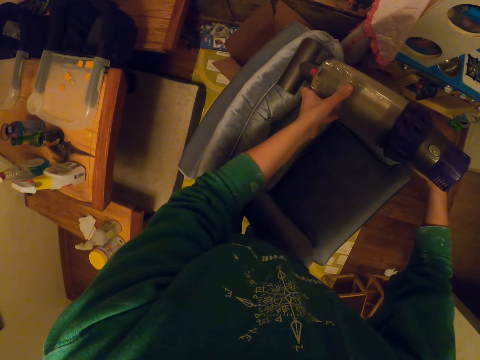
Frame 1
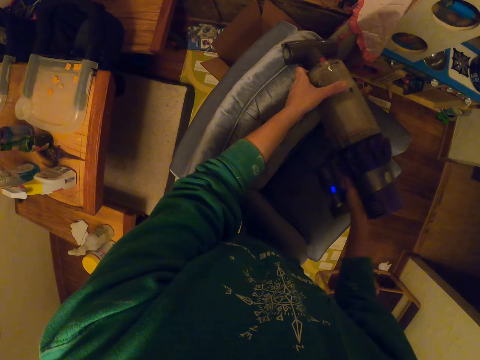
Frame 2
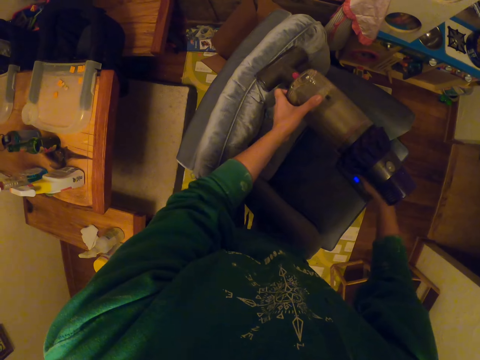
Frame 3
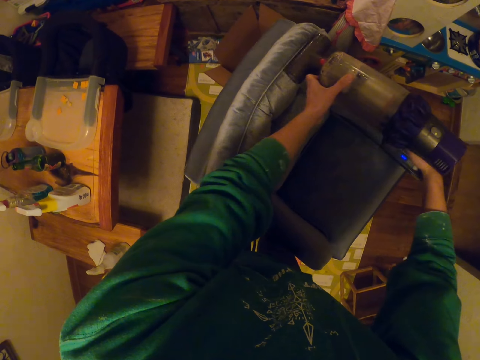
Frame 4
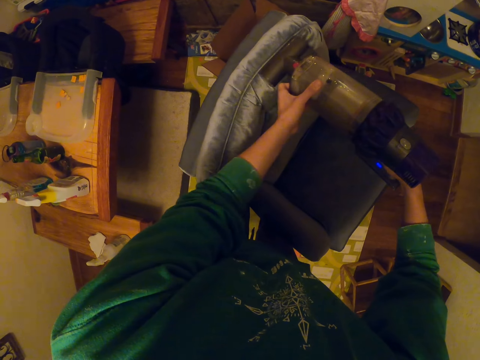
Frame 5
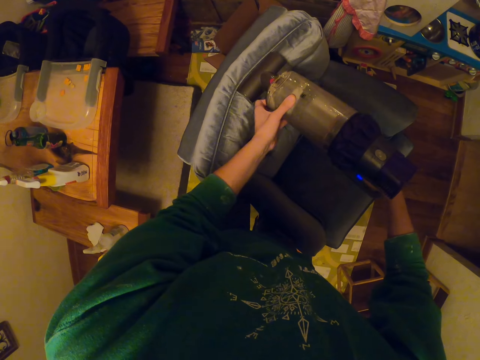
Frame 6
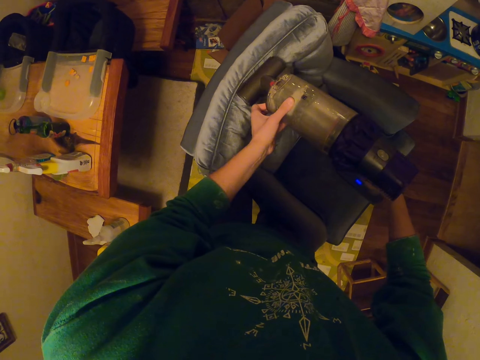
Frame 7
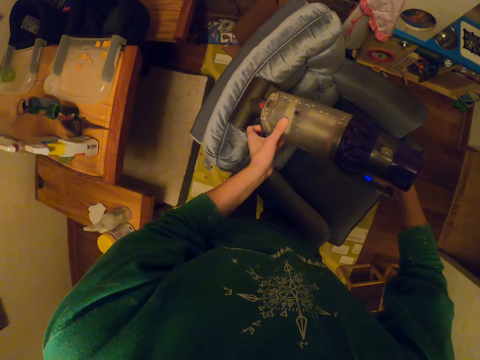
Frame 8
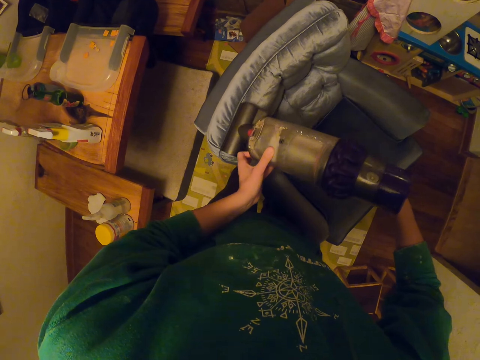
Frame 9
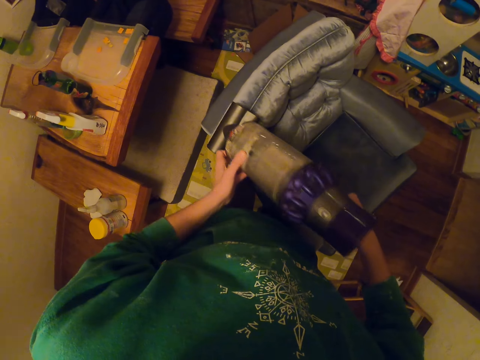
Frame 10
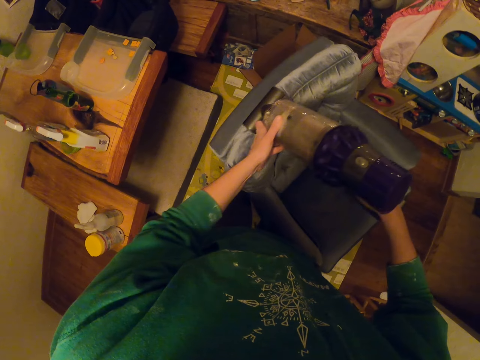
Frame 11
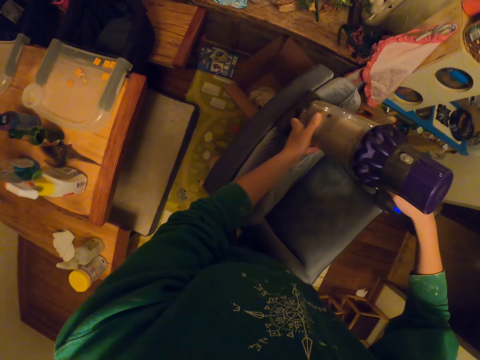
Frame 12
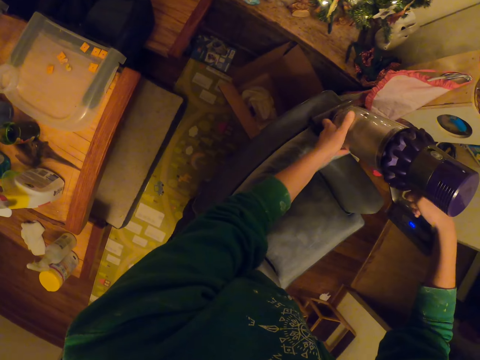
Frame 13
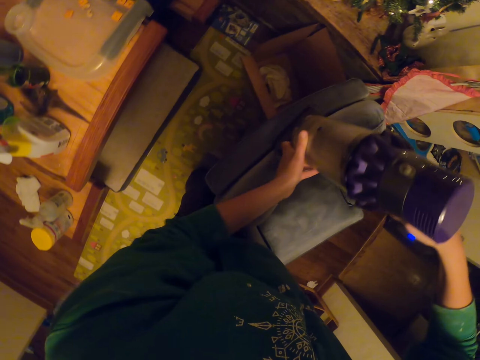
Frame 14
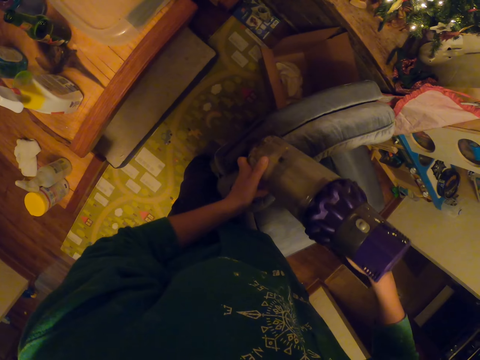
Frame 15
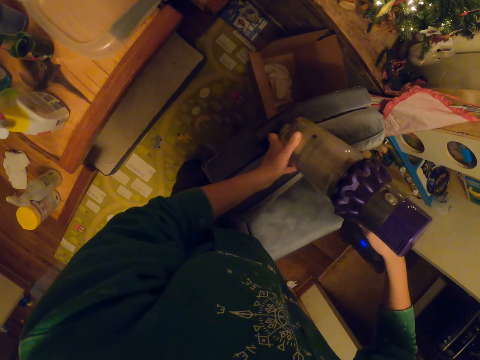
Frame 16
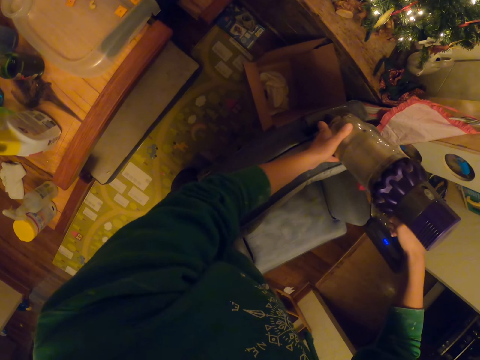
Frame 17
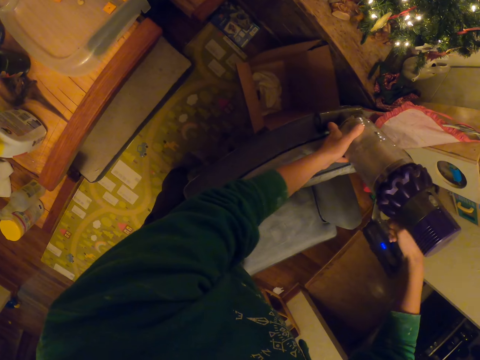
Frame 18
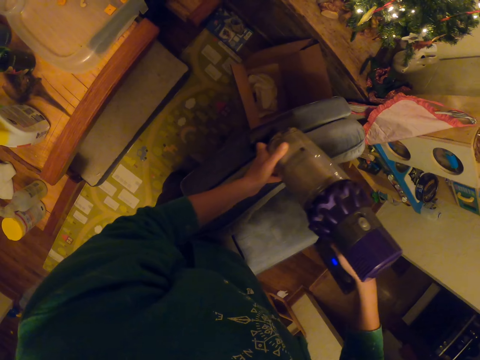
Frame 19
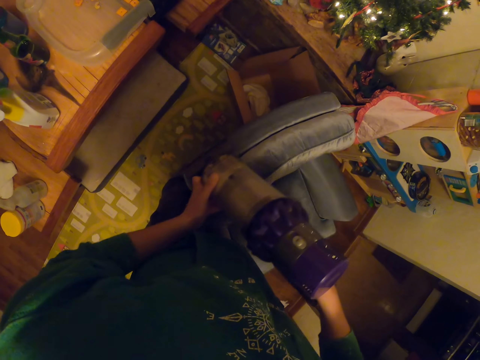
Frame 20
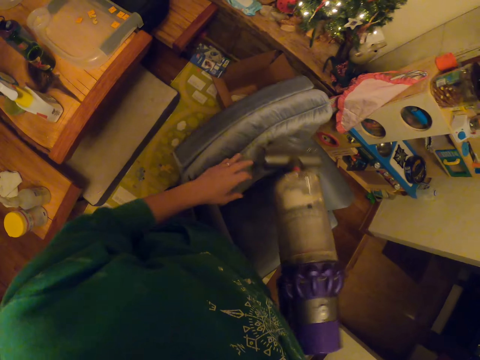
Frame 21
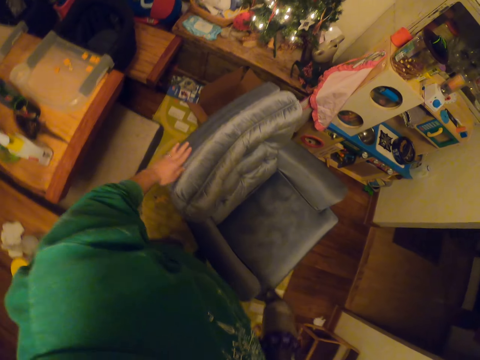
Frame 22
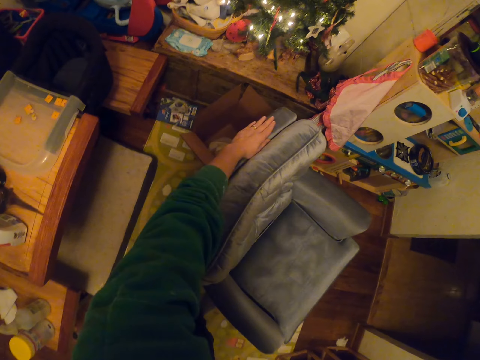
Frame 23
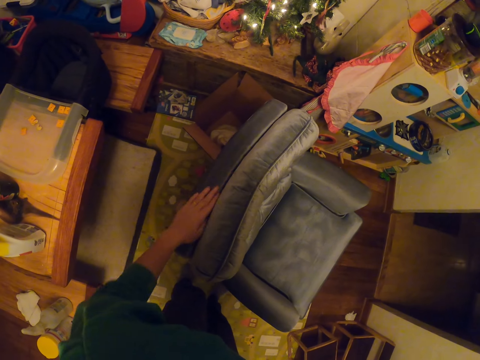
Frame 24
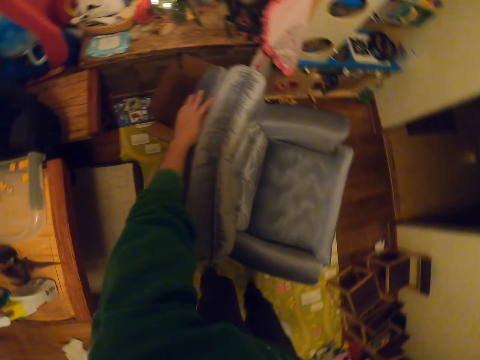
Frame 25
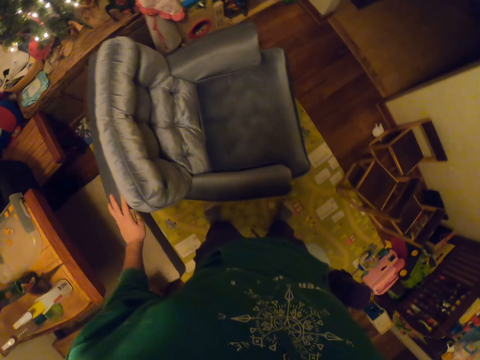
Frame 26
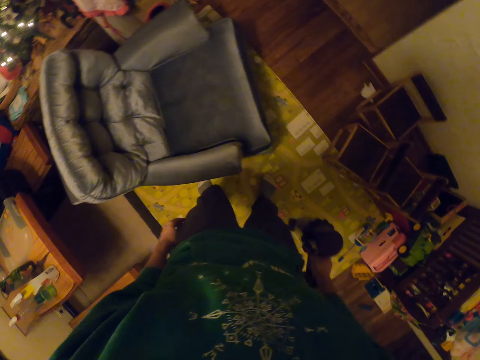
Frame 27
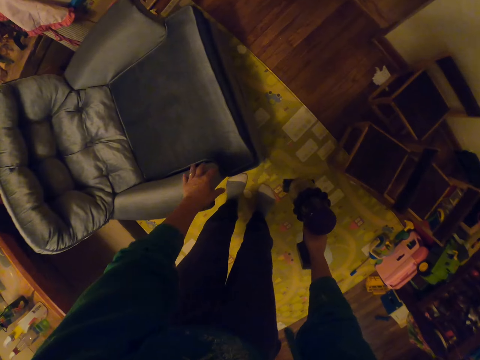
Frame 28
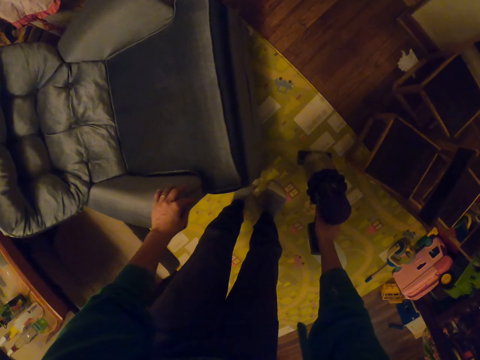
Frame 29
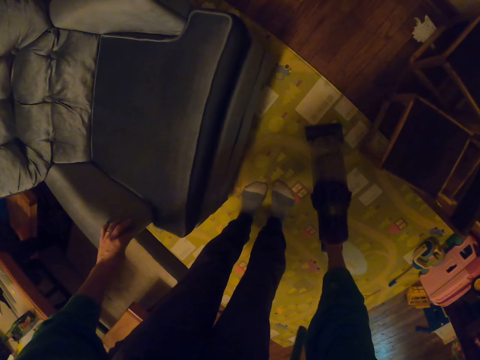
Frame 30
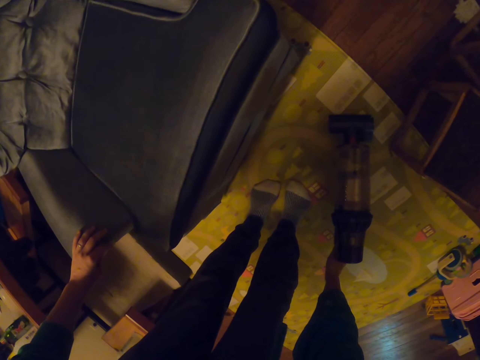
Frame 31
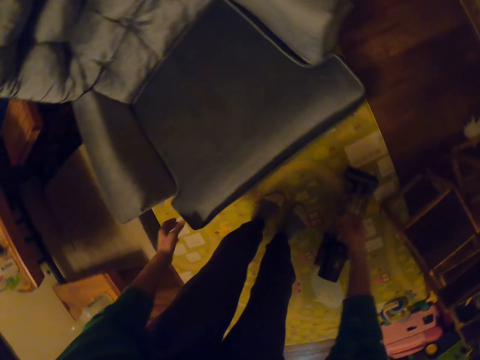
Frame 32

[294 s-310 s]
The camera wearer touches the sofa. They move the sofa.

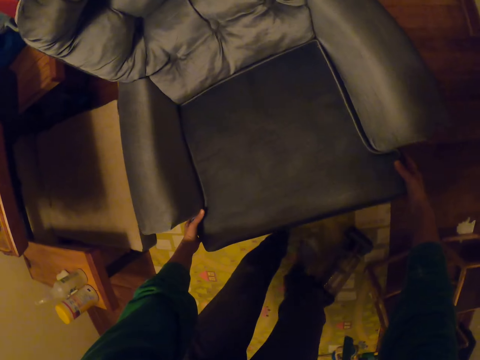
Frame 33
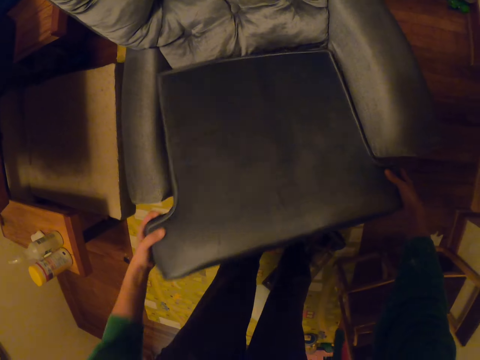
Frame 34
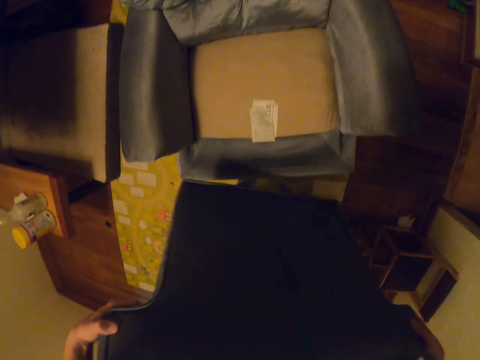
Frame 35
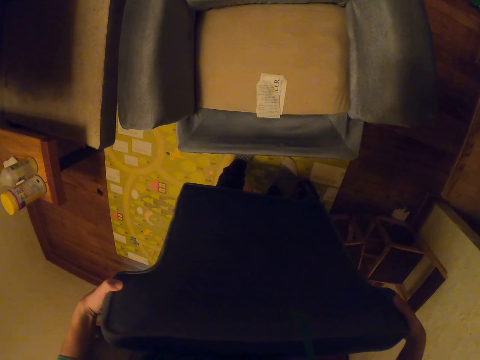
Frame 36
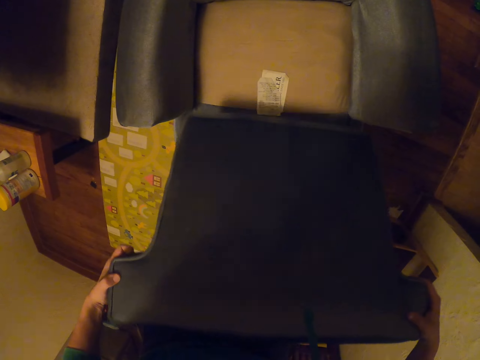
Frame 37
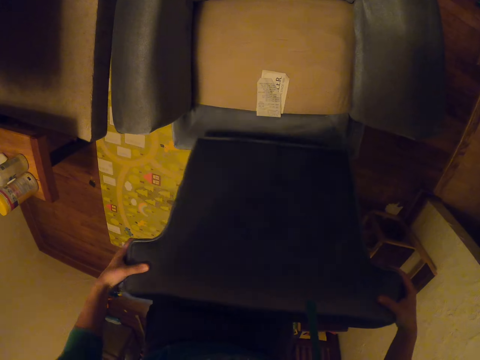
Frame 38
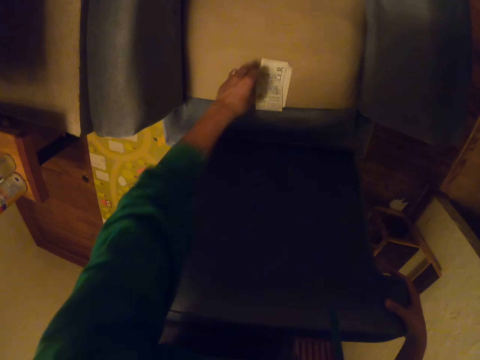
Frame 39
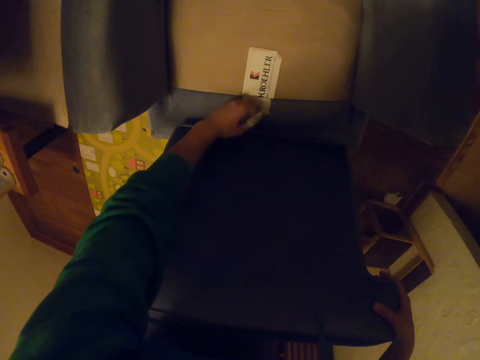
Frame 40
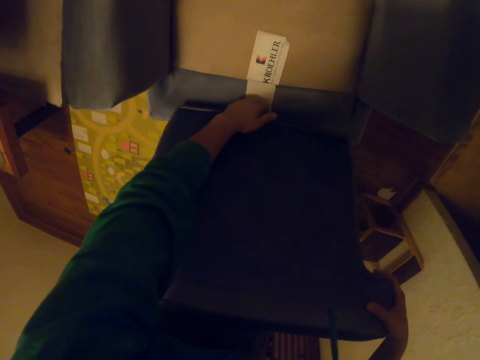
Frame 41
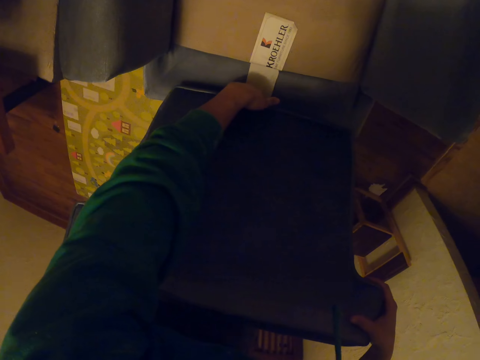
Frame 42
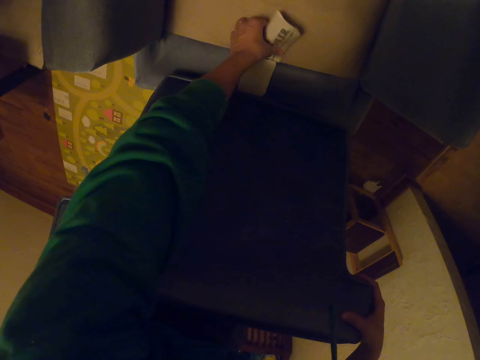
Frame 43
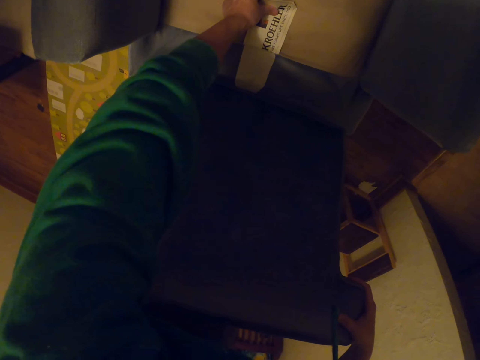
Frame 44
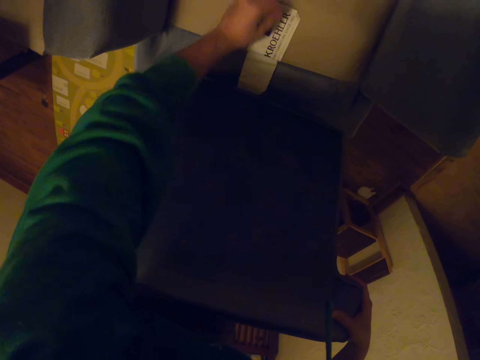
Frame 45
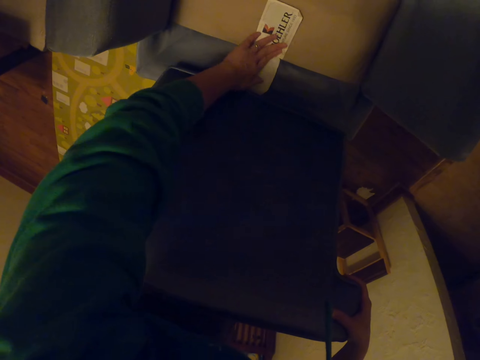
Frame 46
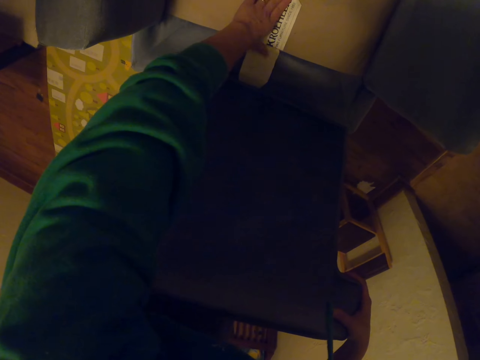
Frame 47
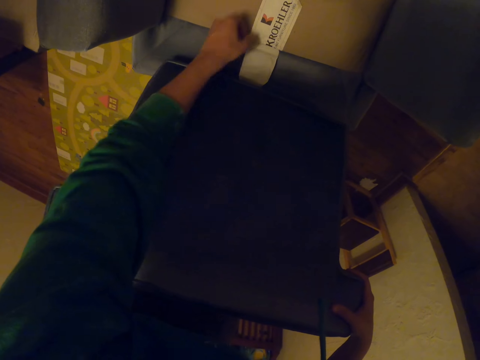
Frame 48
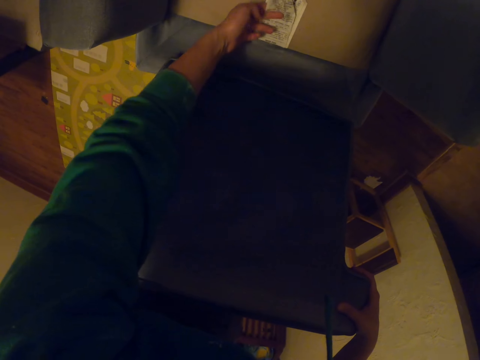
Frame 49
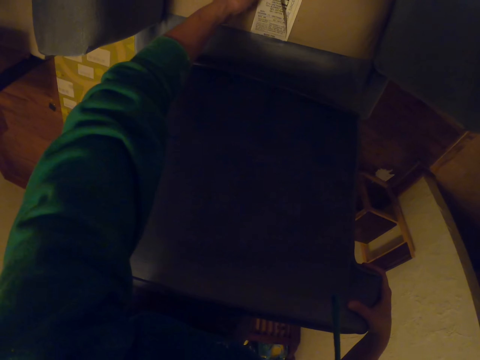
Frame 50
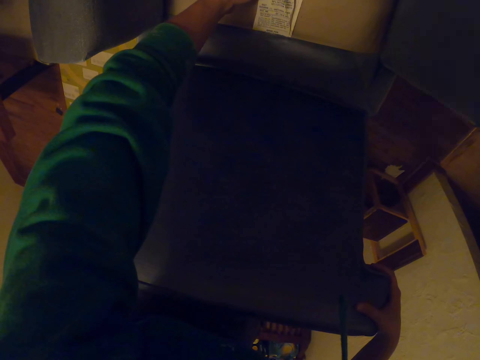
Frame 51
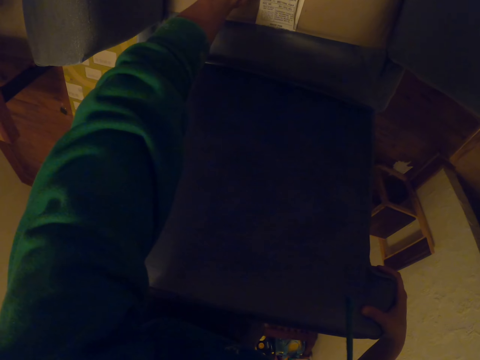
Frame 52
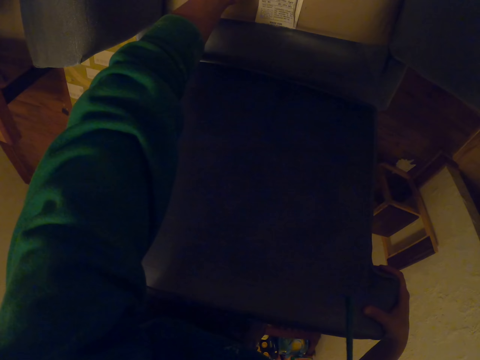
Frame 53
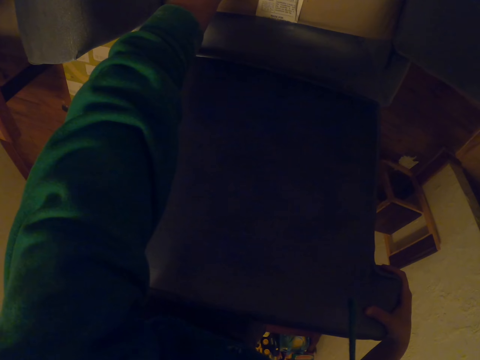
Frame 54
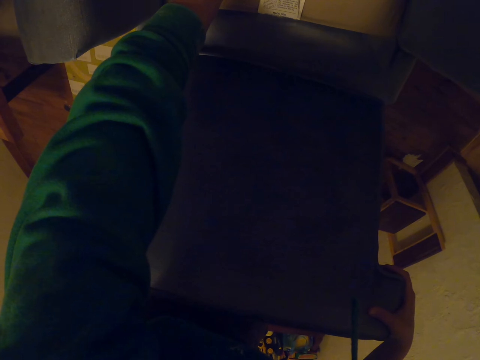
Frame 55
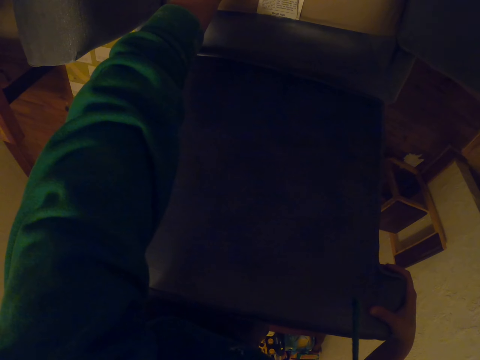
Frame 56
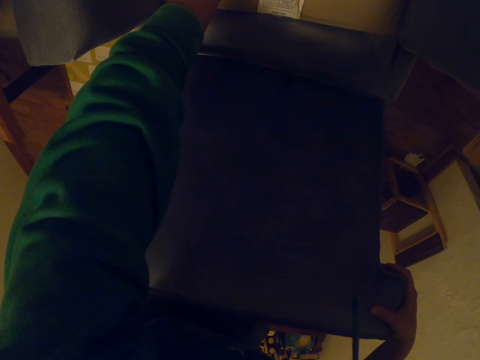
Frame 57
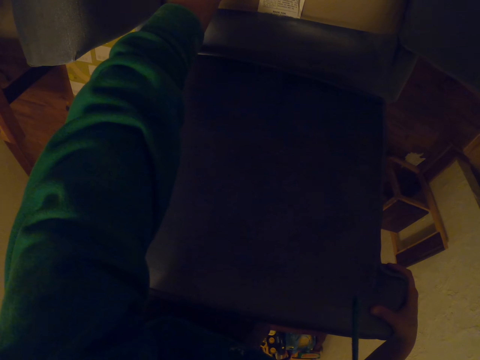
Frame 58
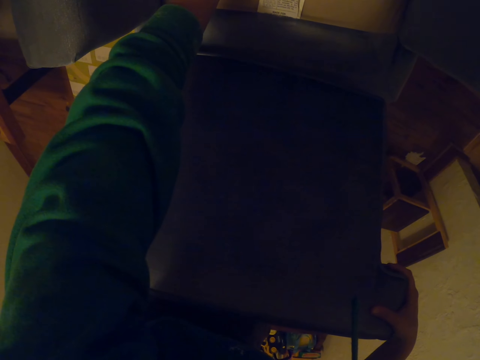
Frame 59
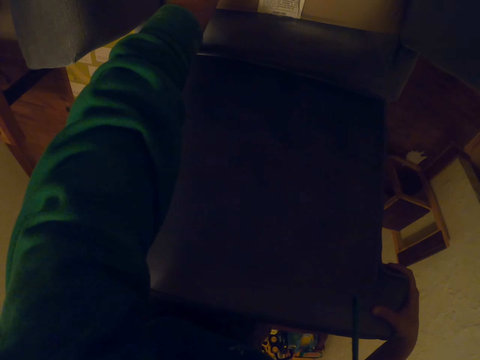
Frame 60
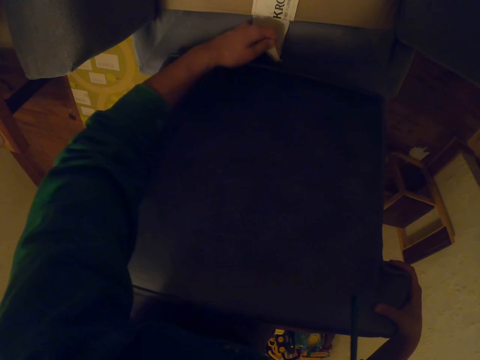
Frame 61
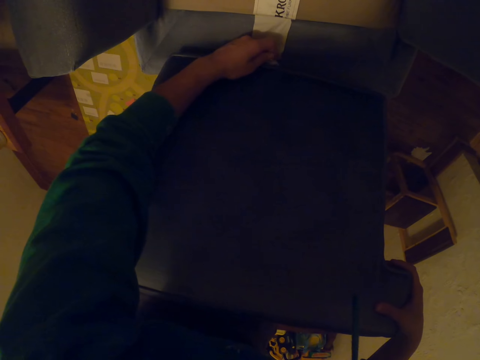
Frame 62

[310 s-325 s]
The camera wearer removes a cushion from the sofa. They hold a piece of paper. They are viewing the sofa tag.
